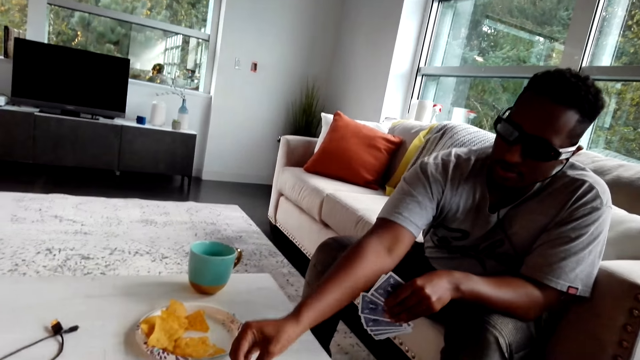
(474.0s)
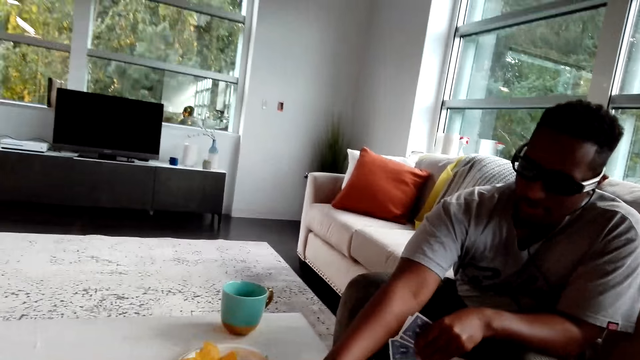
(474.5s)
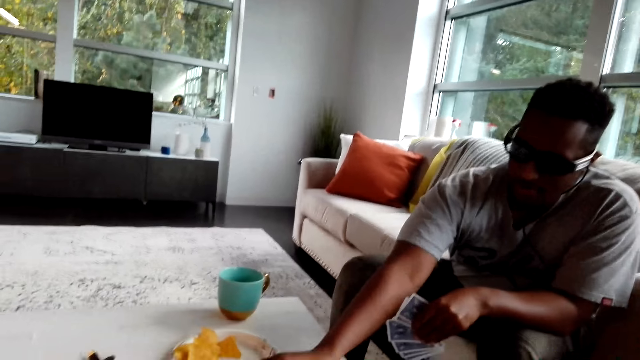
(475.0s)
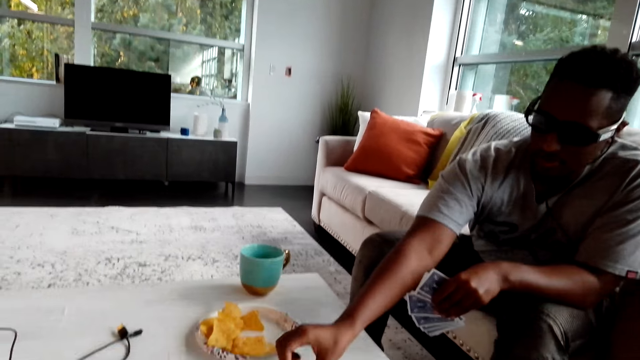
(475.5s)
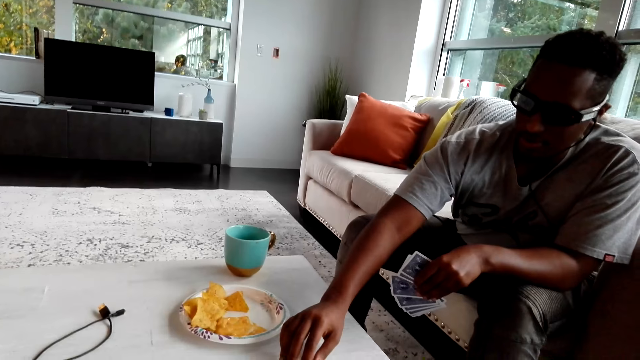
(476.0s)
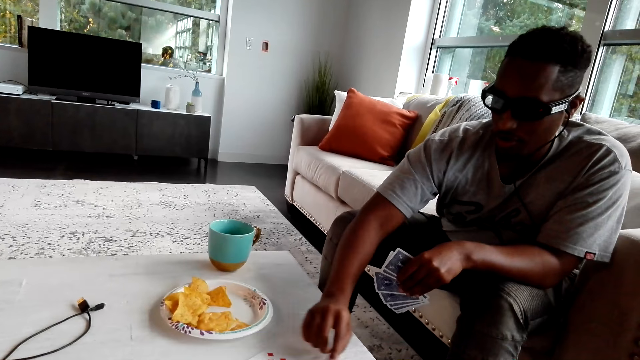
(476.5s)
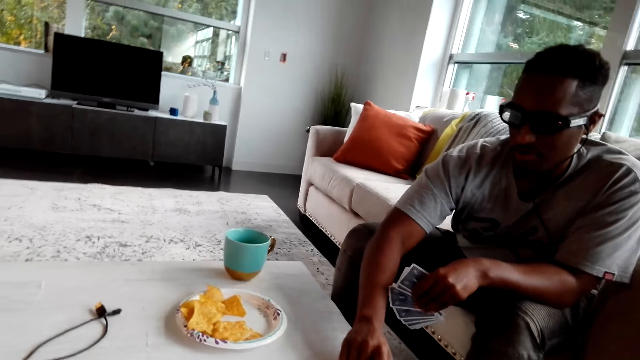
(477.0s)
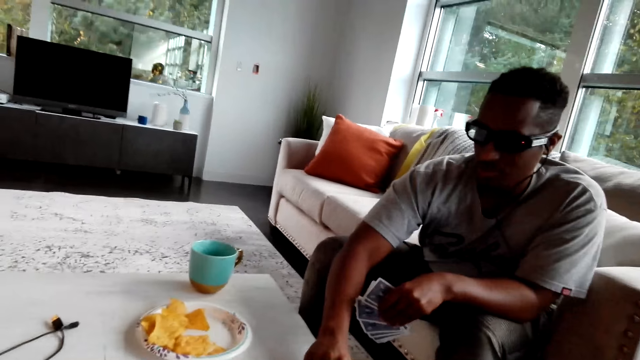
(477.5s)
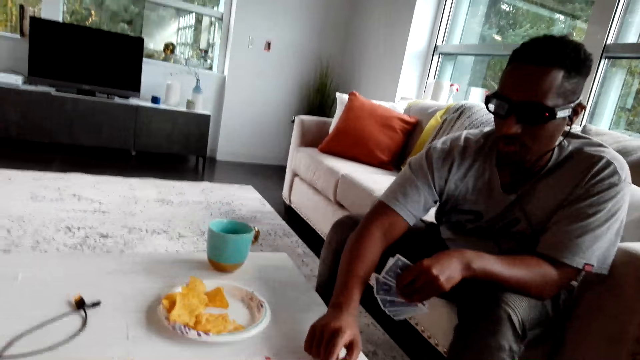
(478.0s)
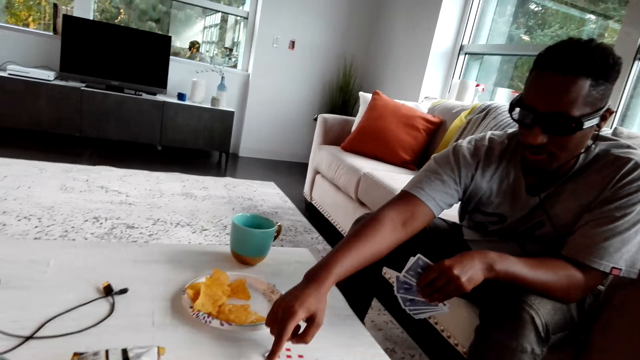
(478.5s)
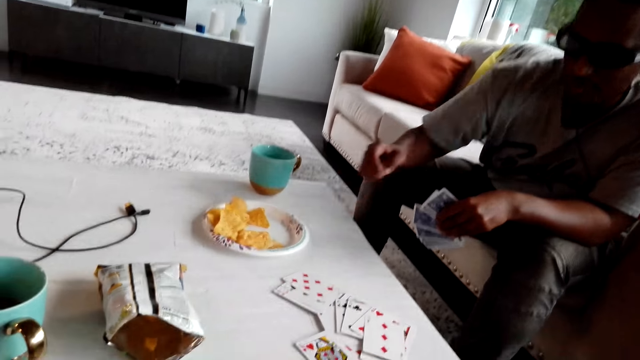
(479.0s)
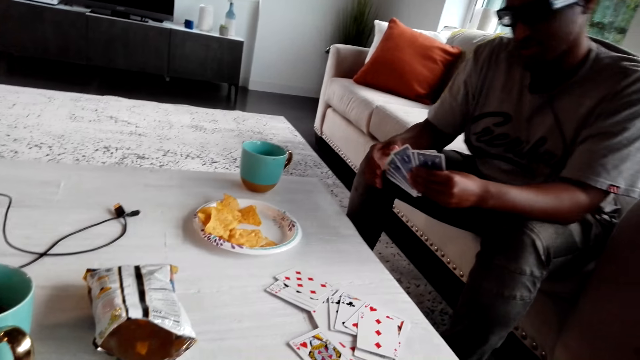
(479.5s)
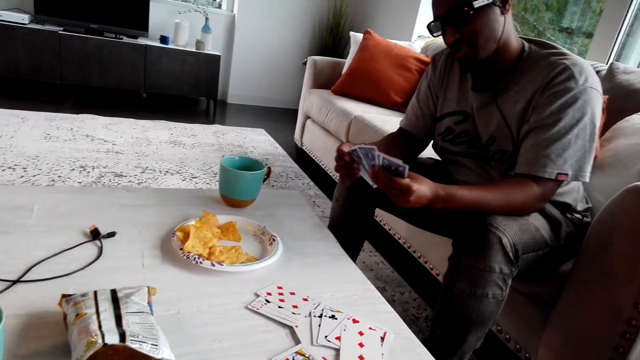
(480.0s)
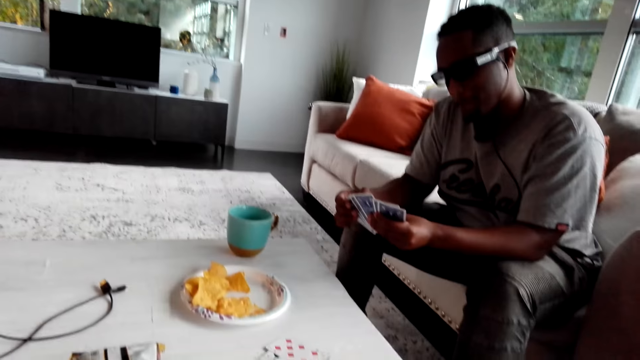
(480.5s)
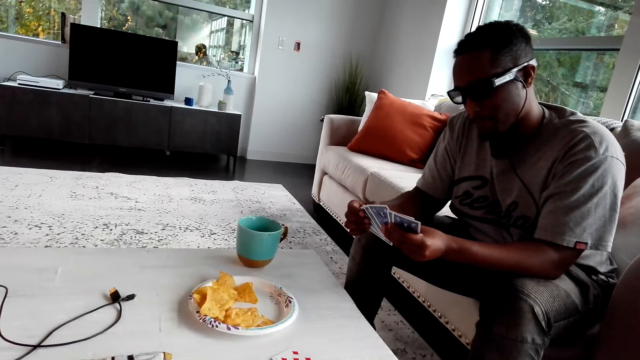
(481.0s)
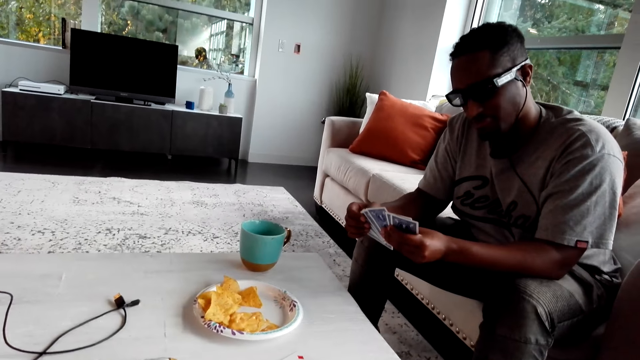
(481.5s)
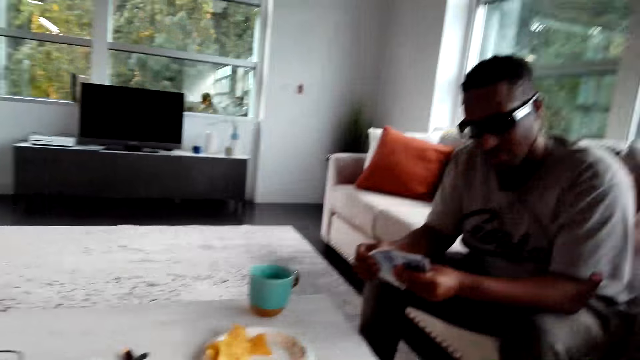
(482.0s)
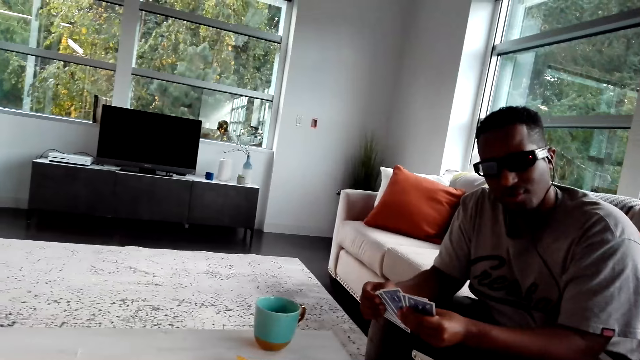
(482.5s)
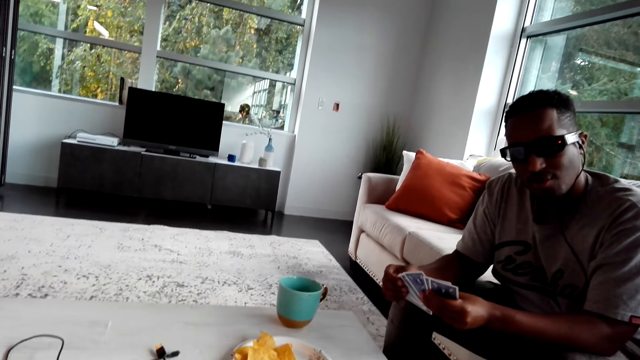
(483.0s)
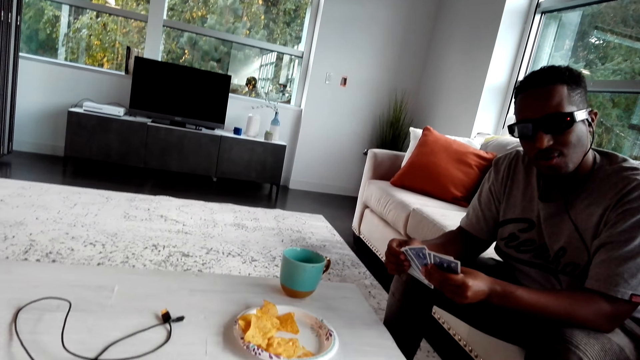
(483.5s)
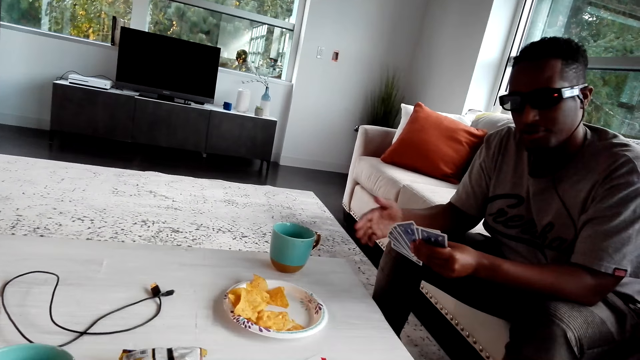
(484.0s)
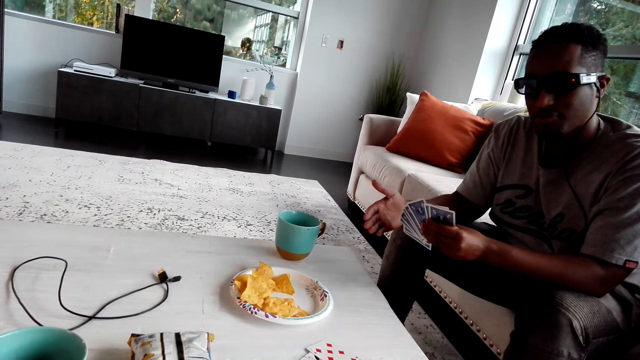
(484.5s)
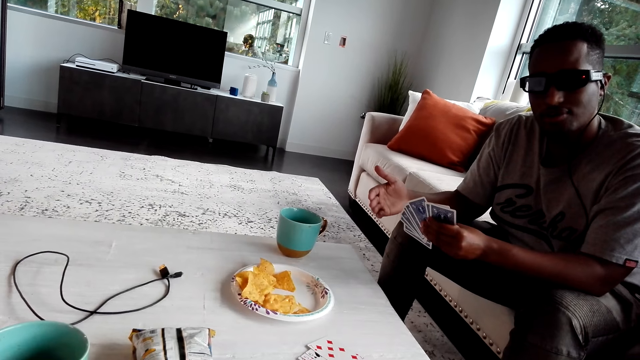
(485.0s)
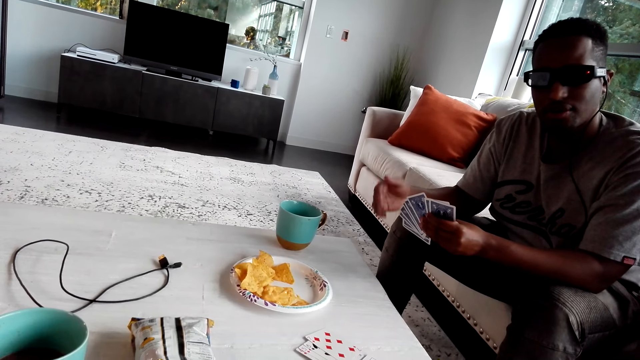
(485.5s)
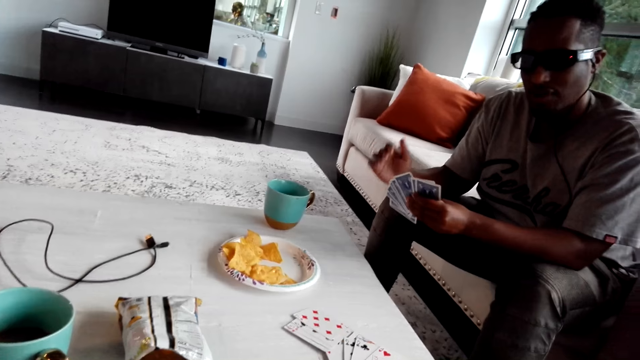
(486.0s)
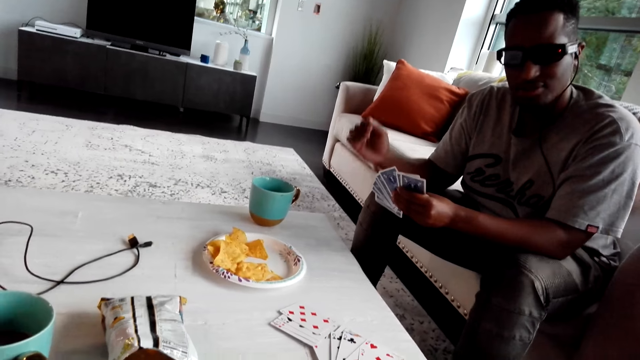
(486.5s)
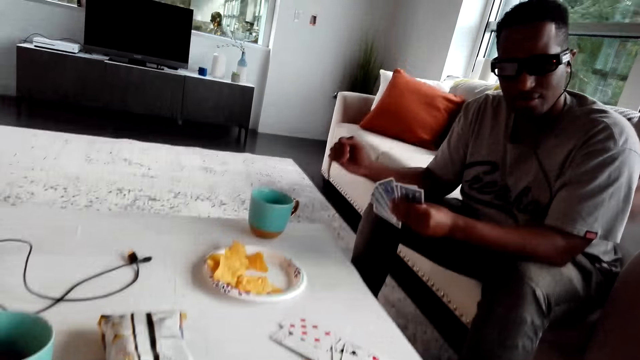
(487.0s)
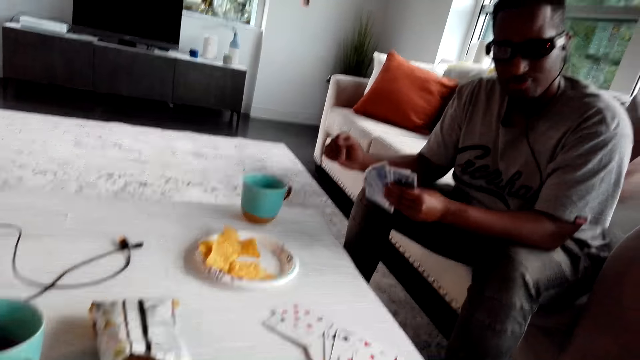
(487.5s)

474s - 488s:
A man puts the cards down. The man plays the cards. The man points at the cards. The man plays with the cards. The man moves his hands.

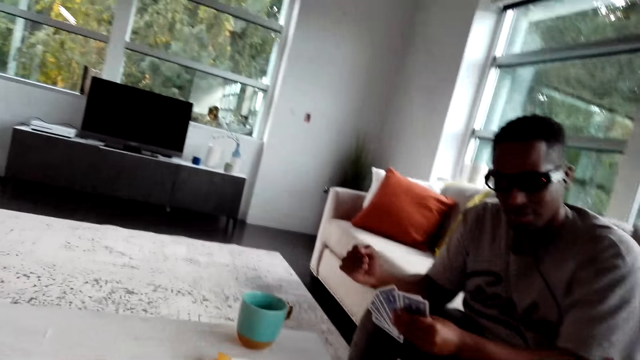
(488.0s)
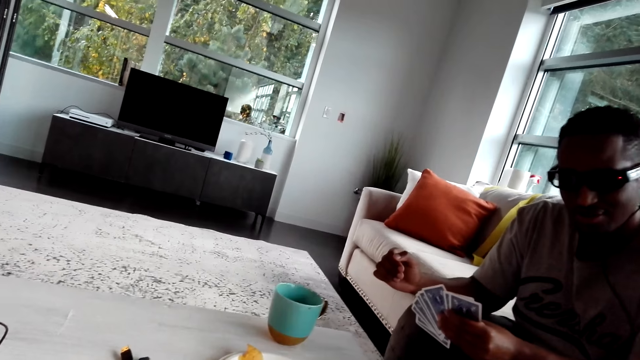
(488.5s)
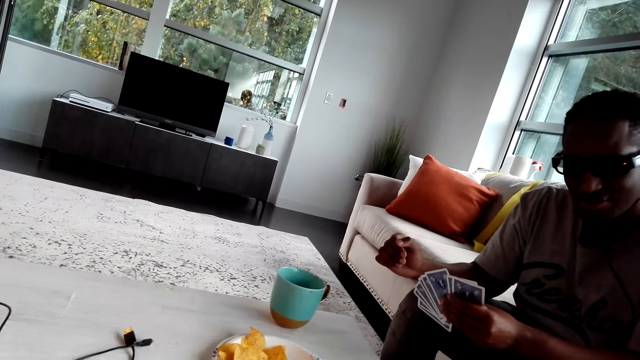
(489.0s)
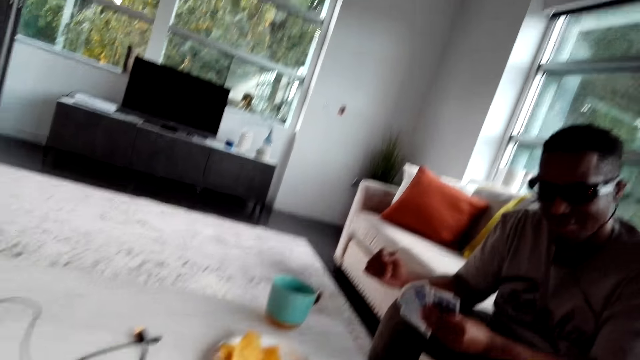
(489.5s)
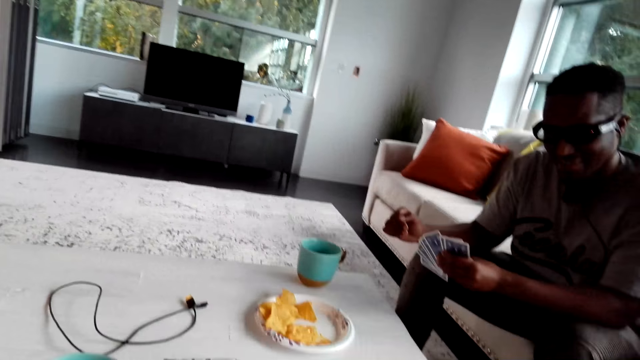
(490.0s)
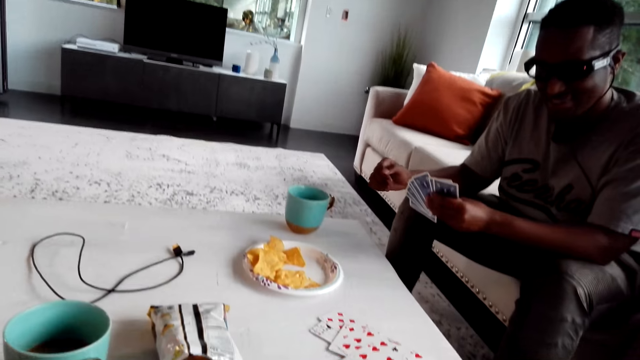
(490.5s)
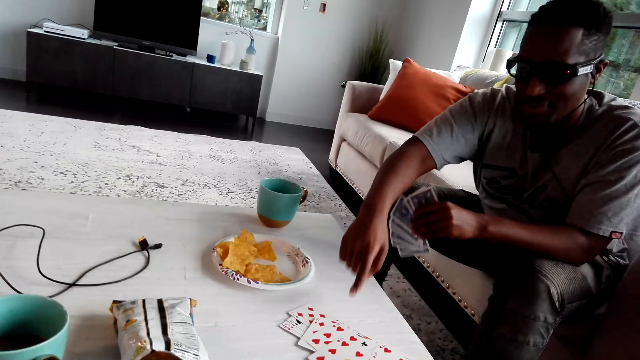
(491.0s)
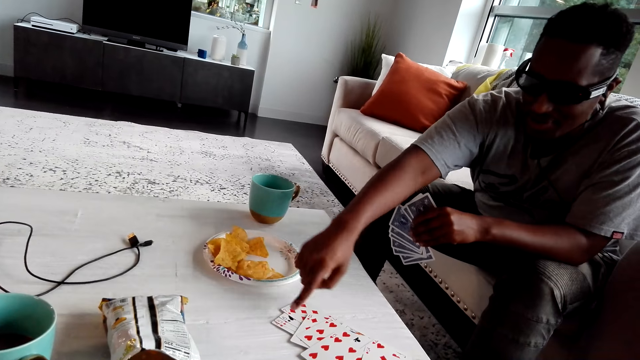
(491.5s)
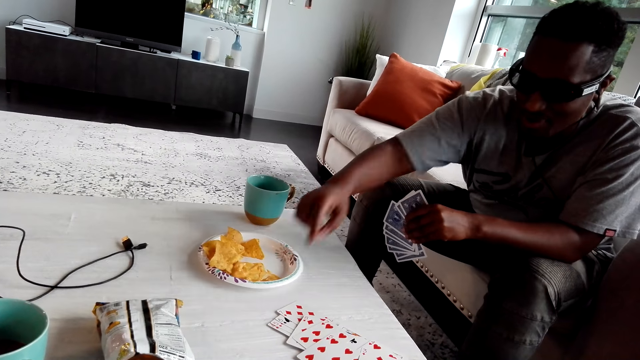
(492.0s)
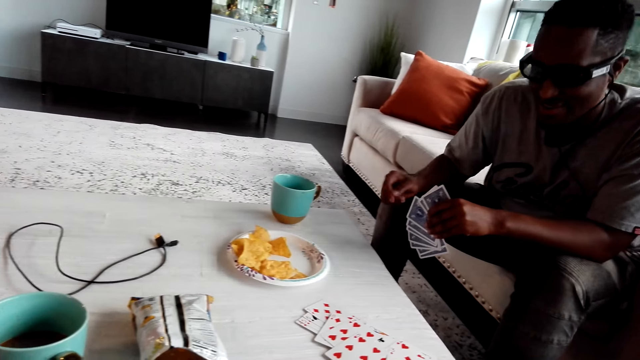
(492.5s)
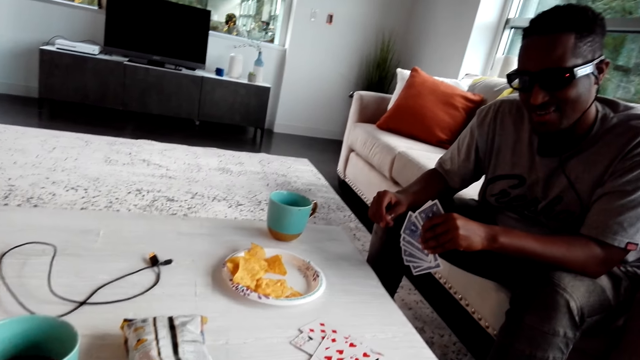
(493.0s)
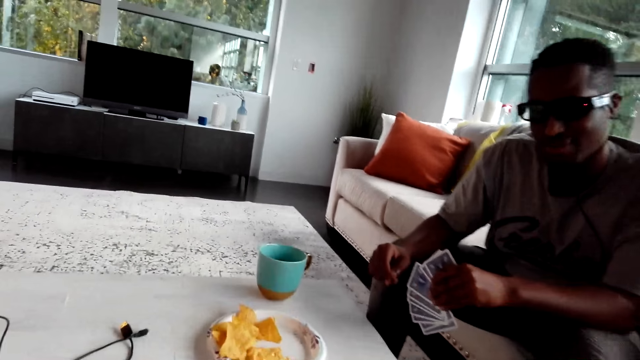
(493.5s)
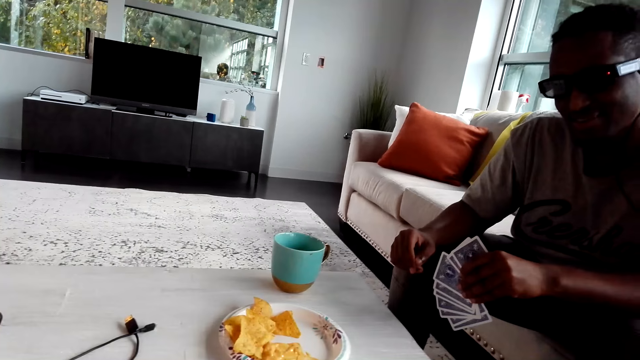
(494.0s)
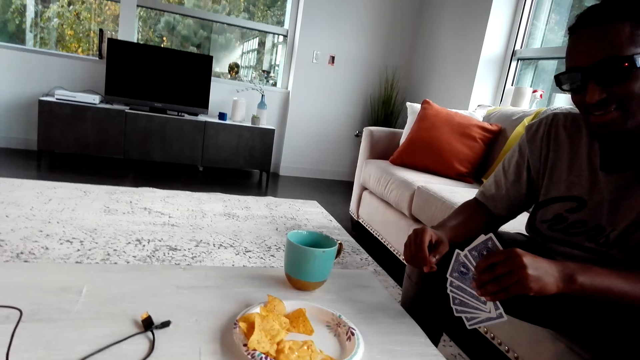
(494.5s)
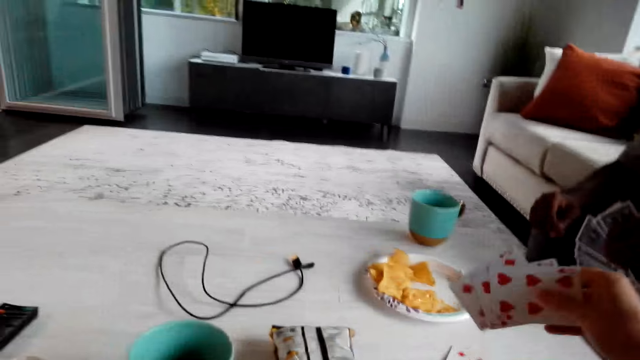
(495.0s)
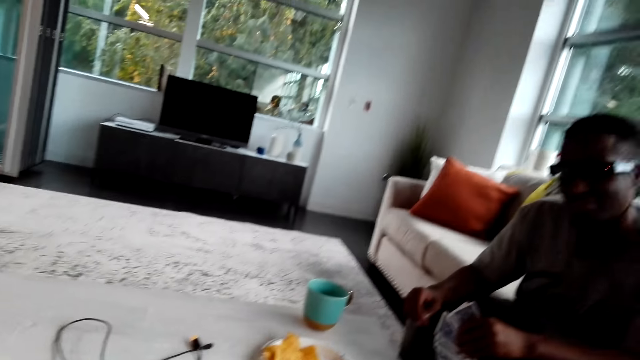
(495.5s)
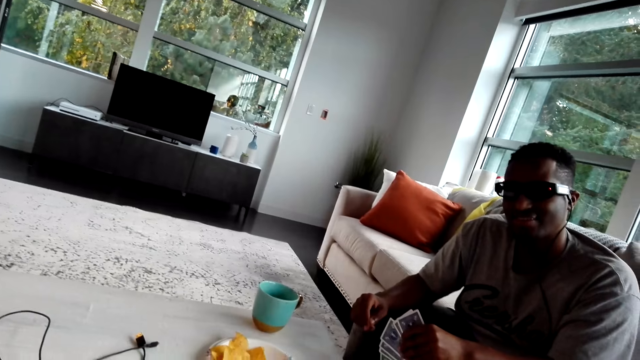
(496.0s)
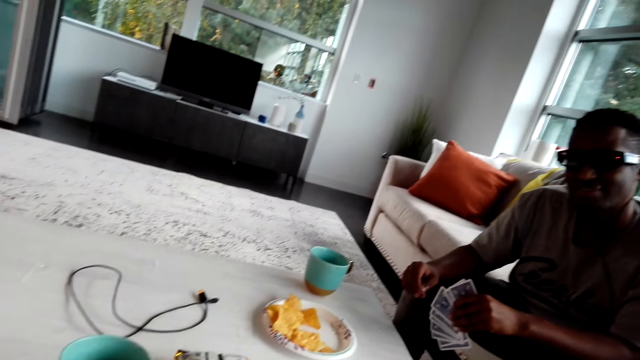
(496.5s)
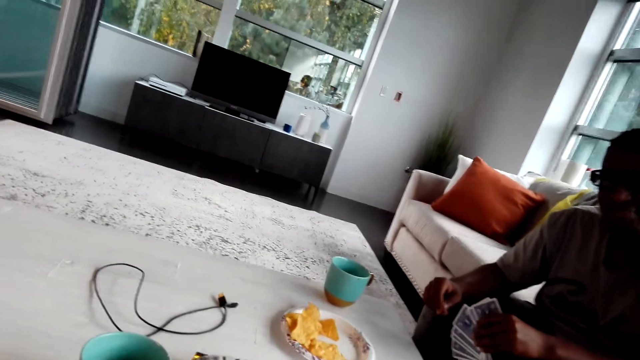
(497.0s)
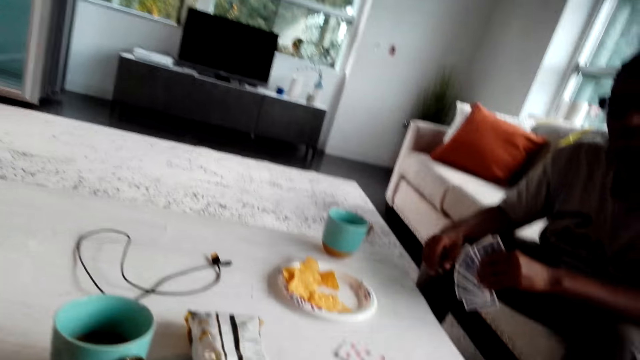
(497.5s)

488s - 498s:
A man points at the cards. The camera wearer picks up the cards. The man smiles and moves his hands.
